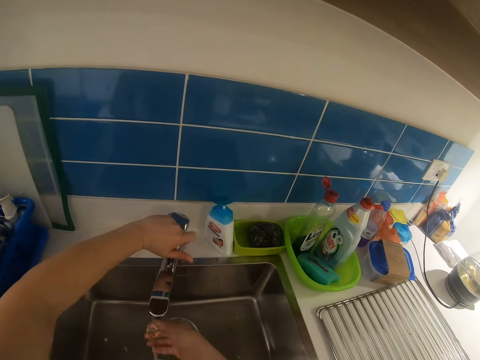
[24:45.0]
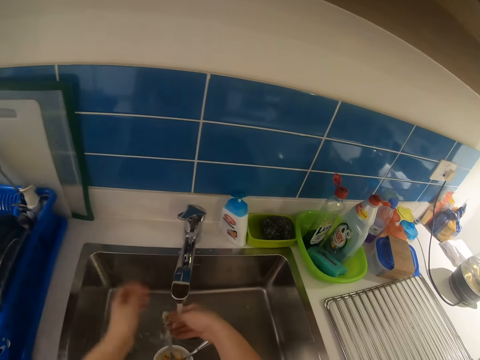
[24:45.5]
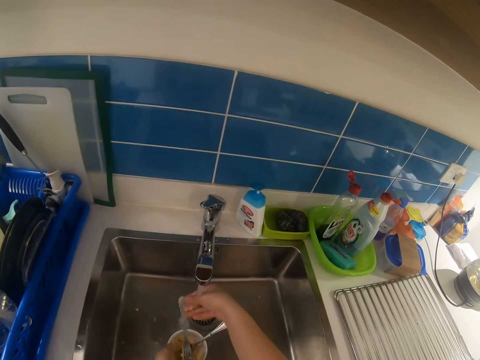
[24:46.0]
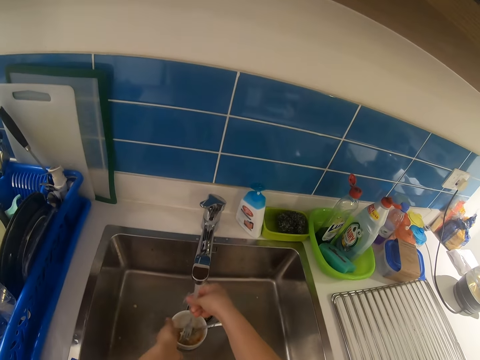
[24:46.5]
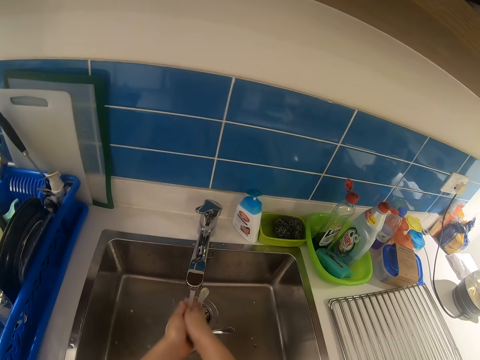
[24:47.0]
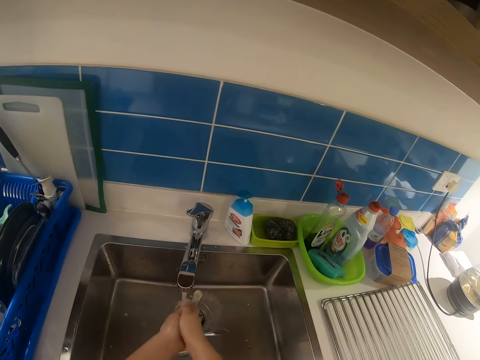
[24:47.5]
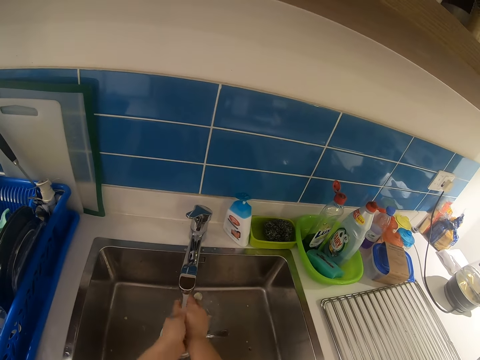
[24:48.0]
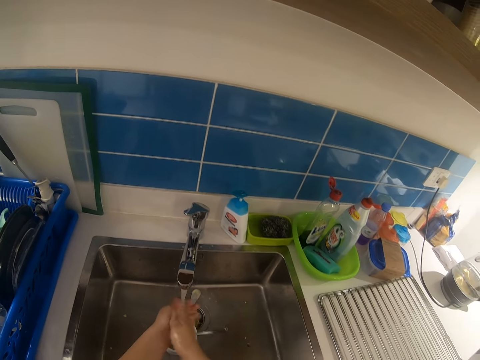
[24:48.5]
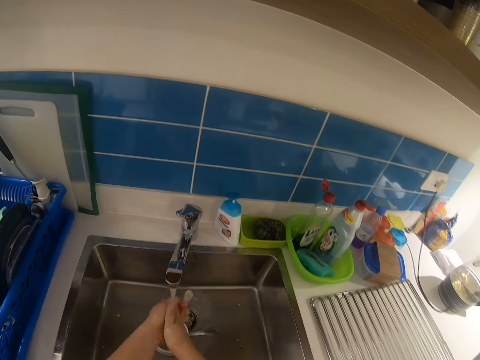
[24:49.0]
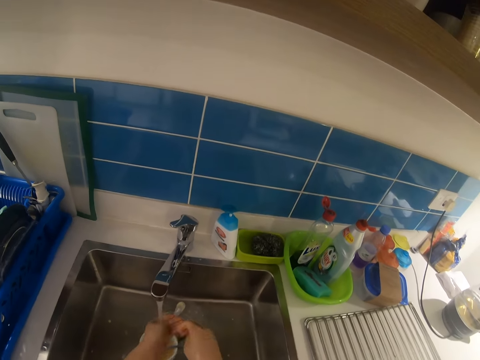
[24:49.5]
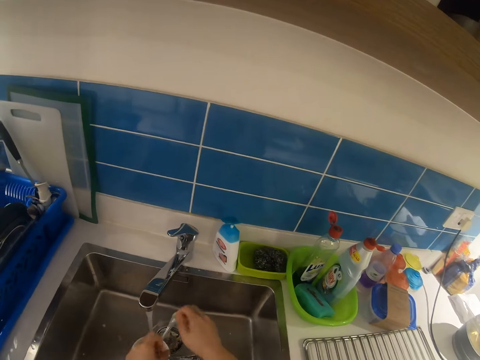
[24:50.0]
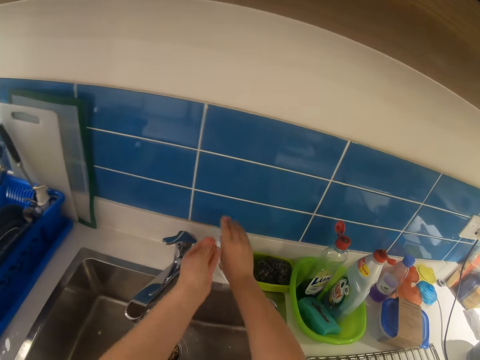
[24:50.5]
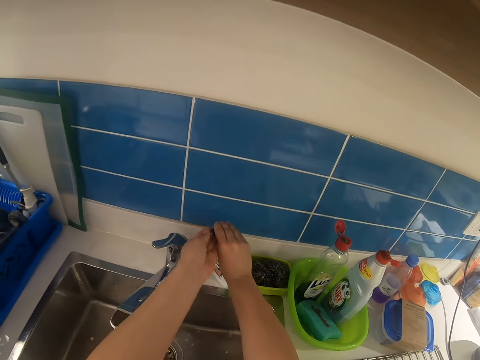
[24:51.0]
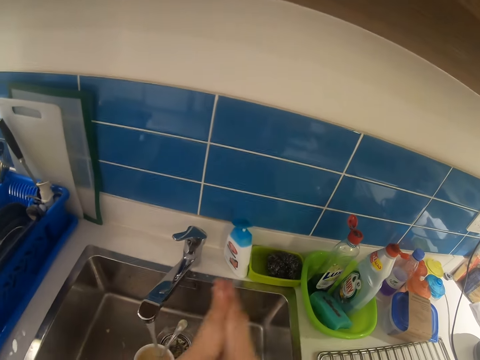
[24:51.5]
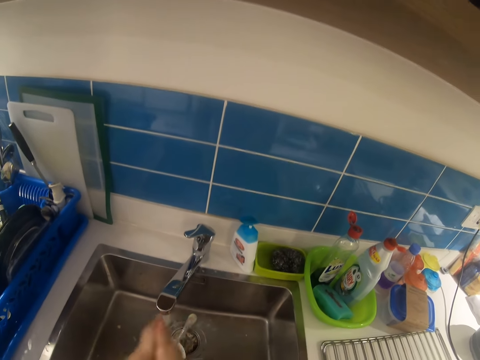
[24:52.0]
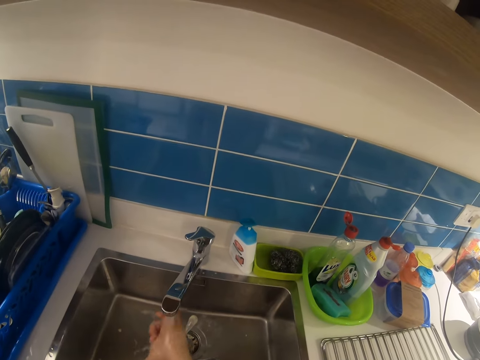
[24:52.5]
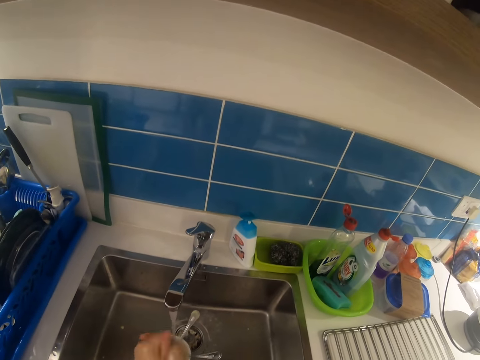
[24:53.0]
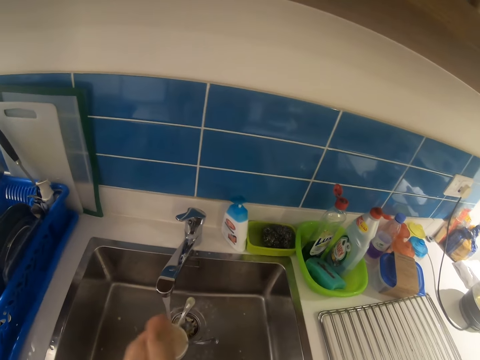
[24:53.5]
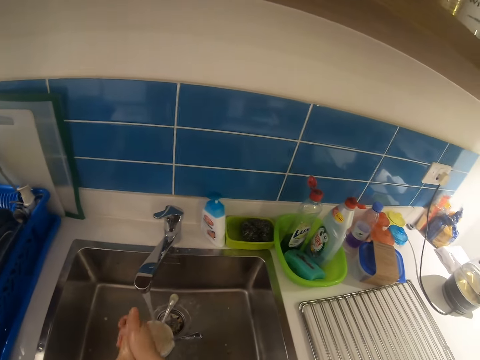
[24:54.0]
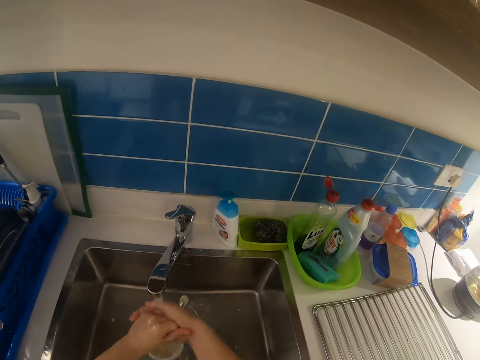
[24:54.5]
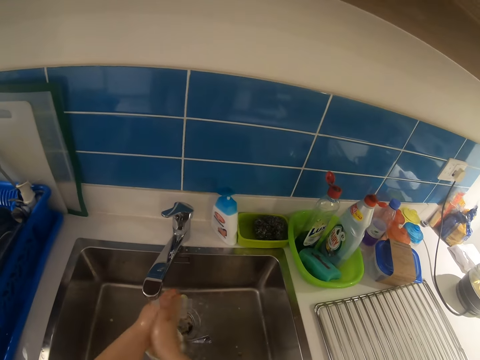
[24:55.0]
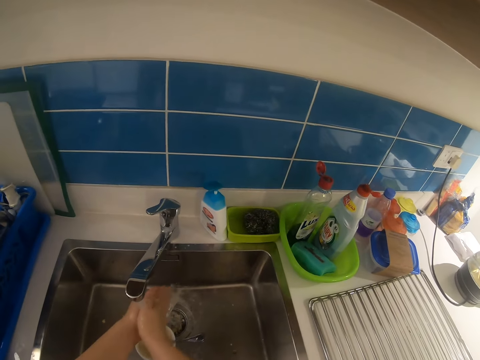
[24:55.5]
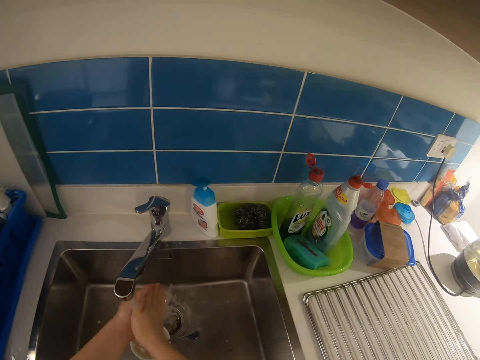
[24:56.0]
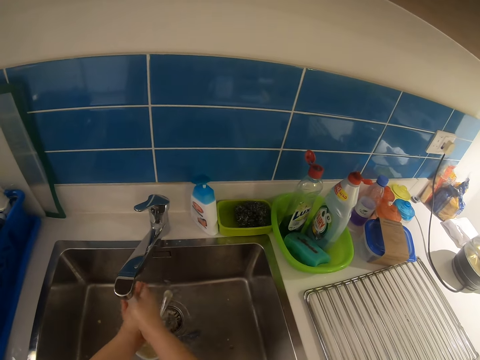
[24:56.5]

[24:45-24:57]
The camera wearer rinses his hand in the tap. He moves the bowl. He cleans the hands. He presses some liquid soap into his hand. He spreads the soap on the hands. He washes his hands.

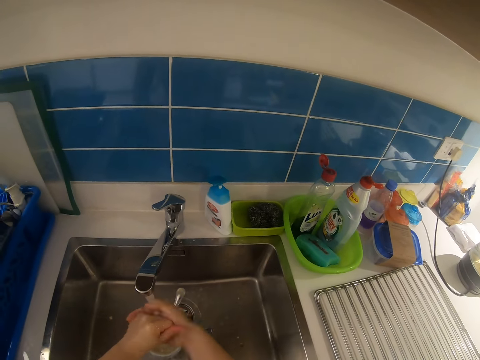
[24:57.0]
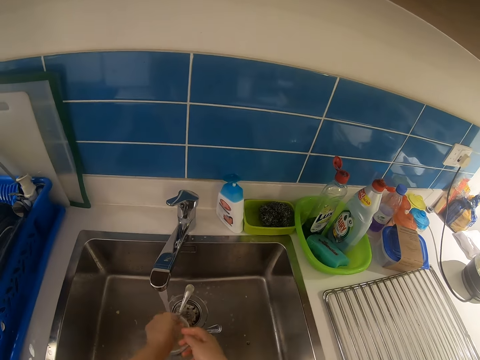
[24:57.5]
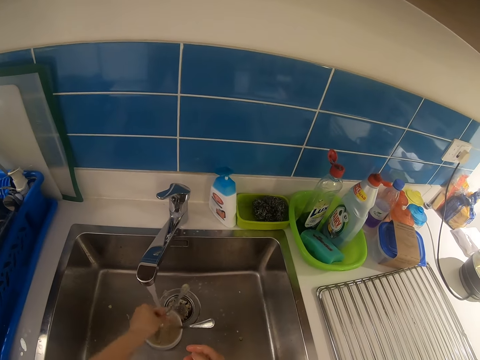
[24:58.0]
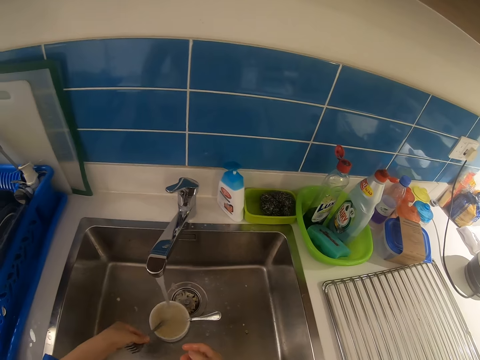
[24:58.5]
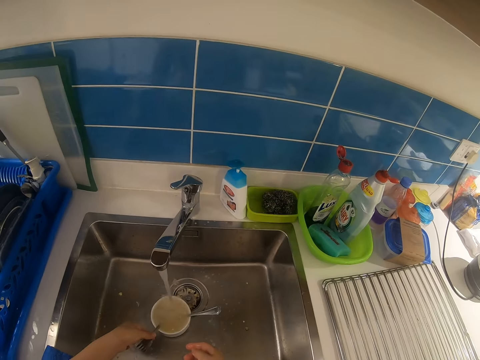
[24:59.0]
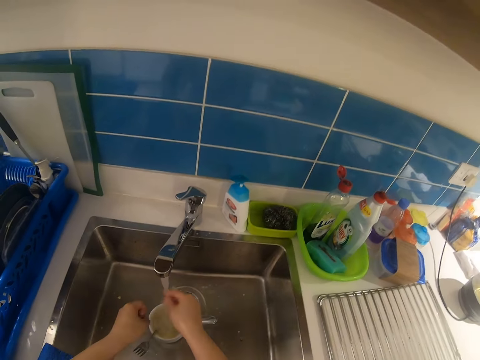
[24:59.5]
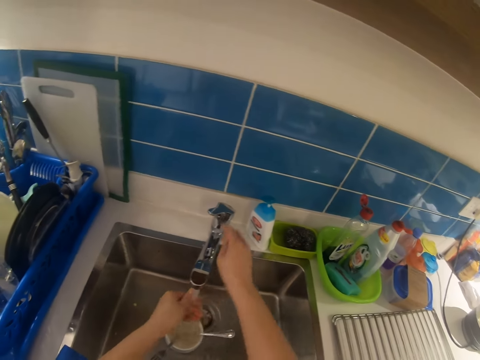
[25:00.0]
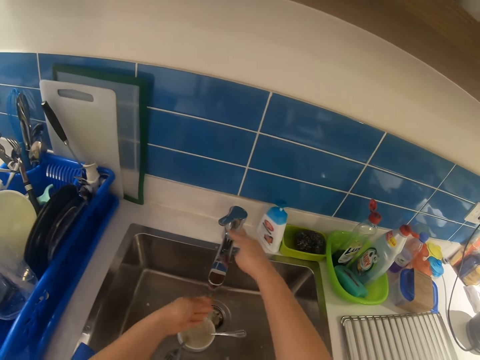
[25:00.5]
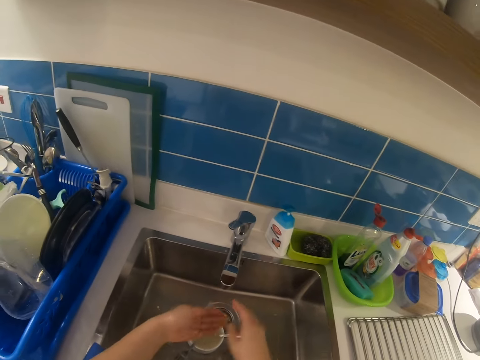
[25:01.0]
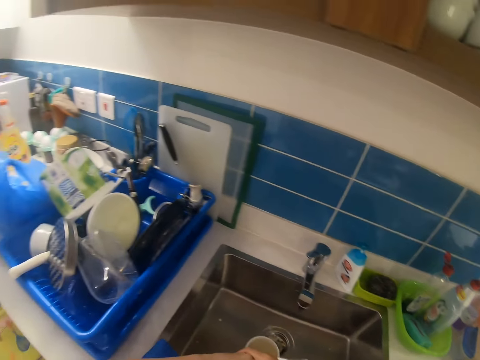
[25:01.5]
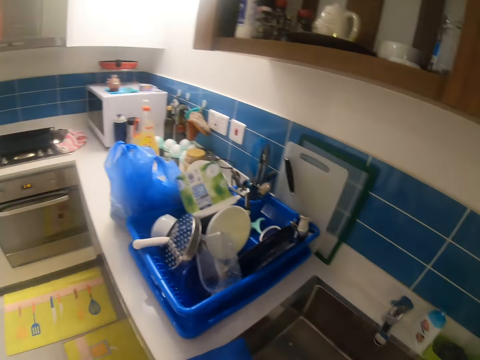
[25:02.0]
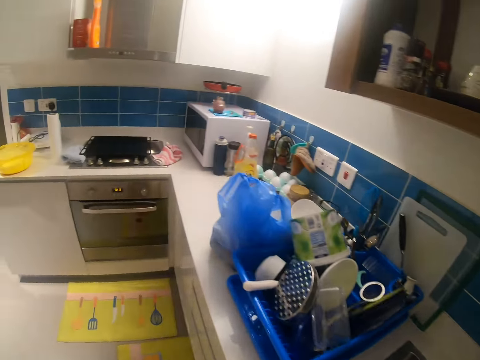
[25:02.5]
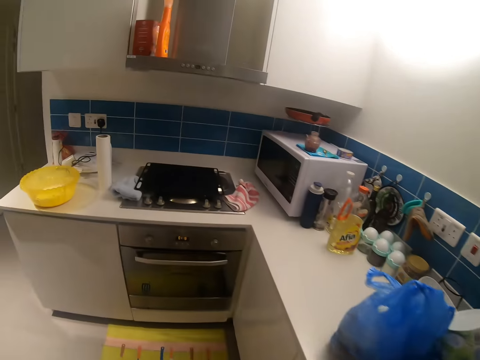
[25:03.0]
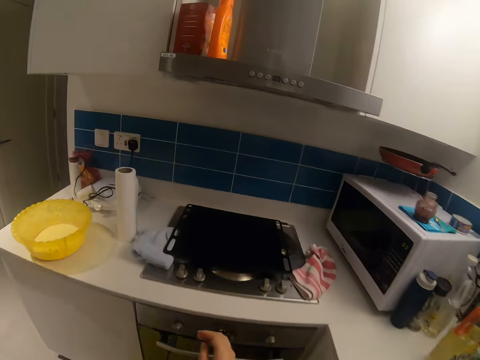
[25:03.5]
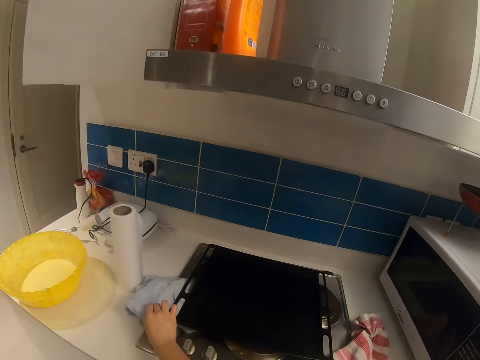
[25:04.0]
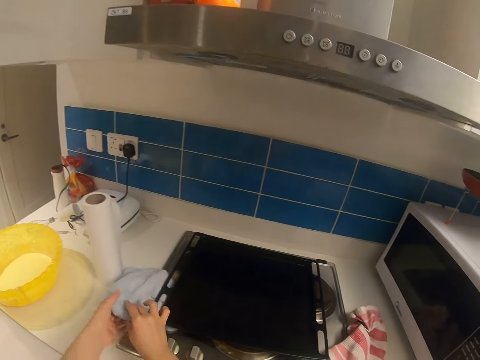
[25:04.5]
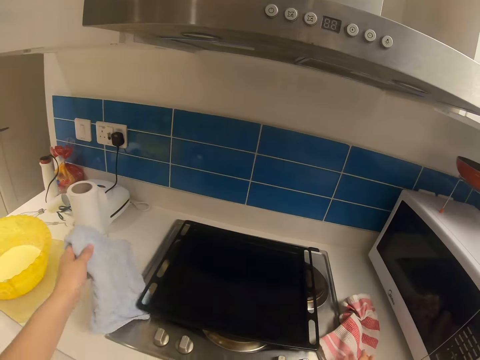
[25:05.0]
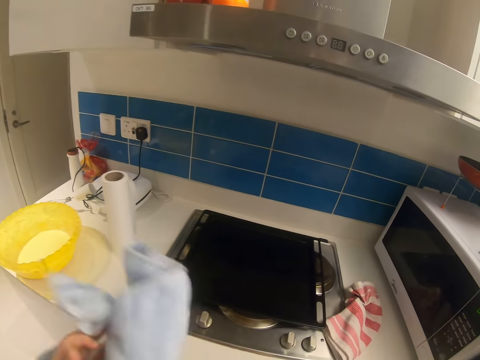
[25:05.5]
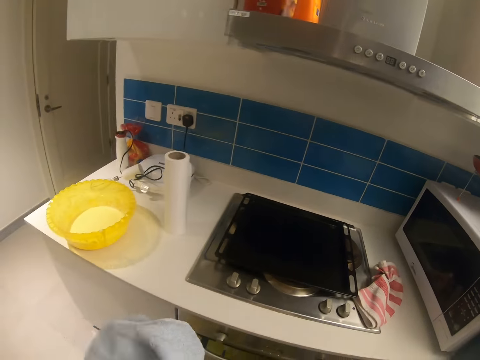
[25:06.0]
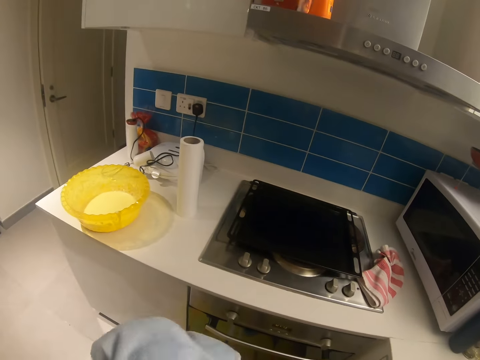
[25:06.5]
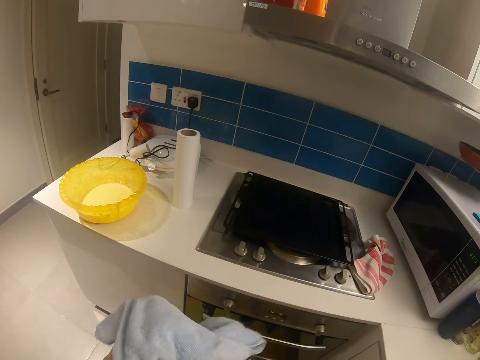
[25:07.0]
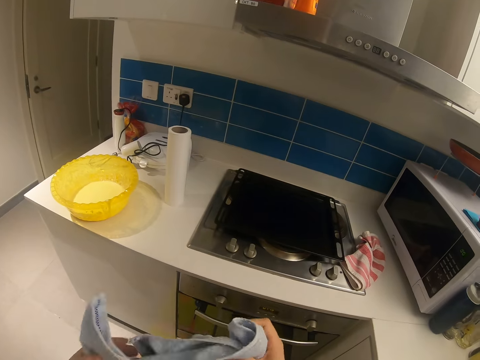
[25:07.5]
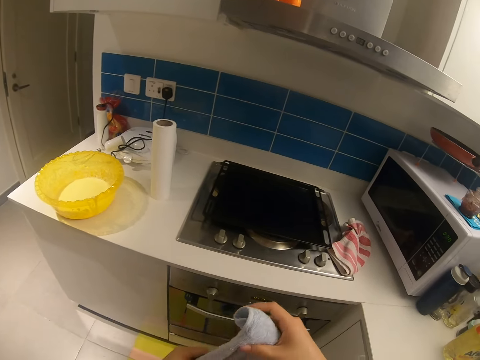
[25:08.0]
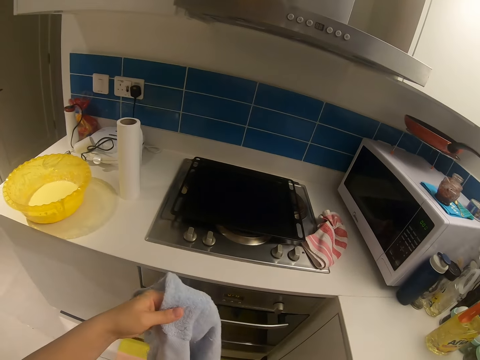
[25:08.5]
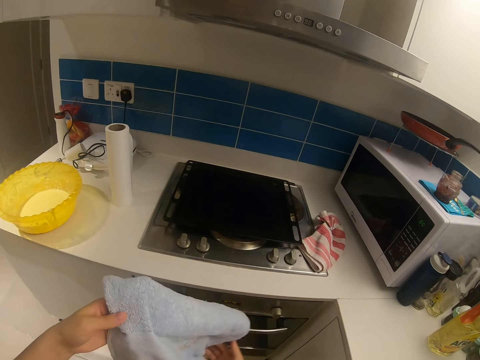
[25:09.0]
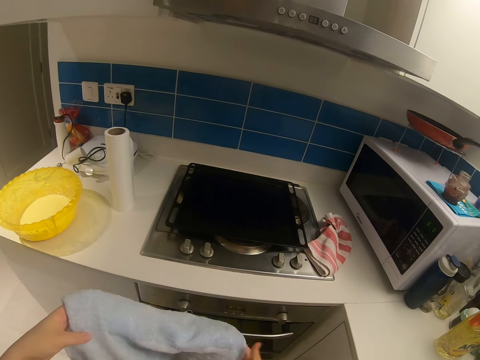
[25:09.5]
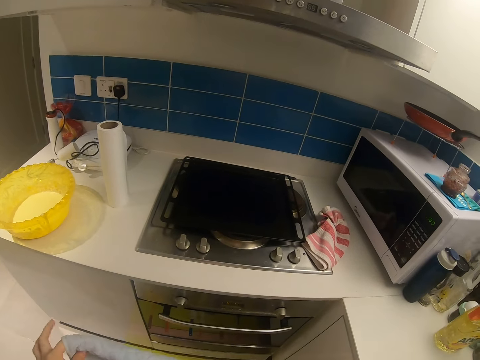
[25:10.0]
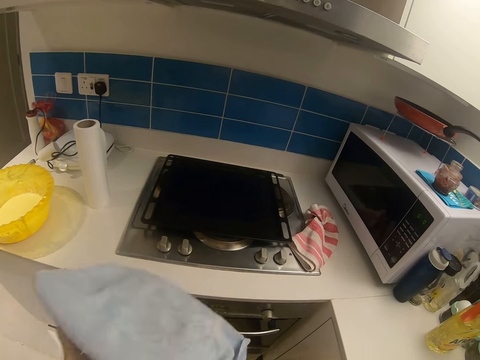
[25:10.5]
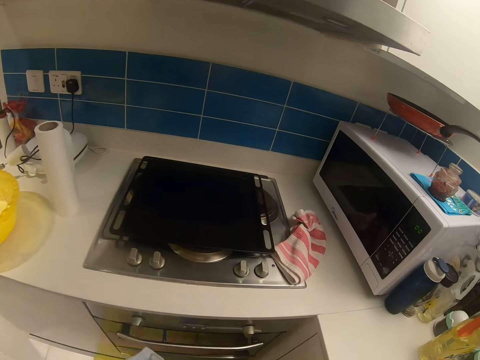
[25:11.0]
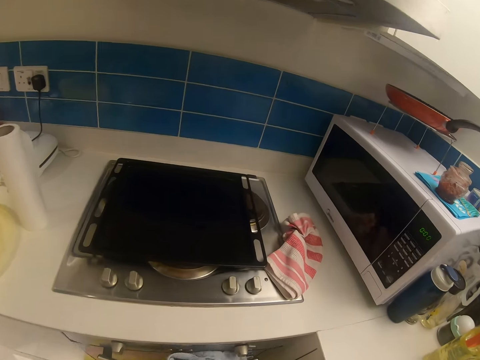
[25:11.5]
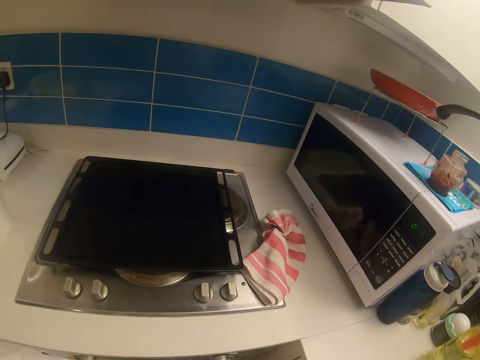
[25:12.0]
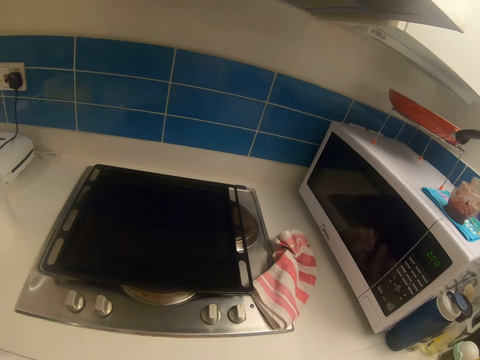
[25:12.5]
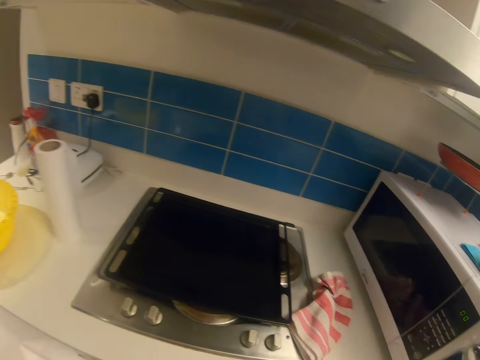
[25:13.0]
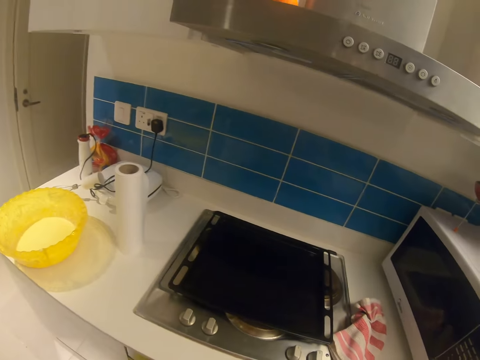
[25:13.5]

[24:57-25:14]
The camera wearer removes the fork from the bowl. He puts the fork in the sink. He cleans the hands, closes the tap, and steps forward. He picks up the napkin or towel by the tray. He cleans his hand with the napkin. He does something. He picks up the towel.
